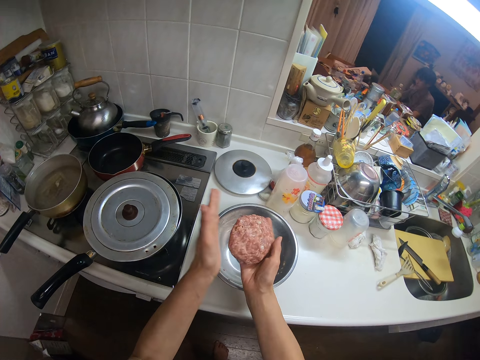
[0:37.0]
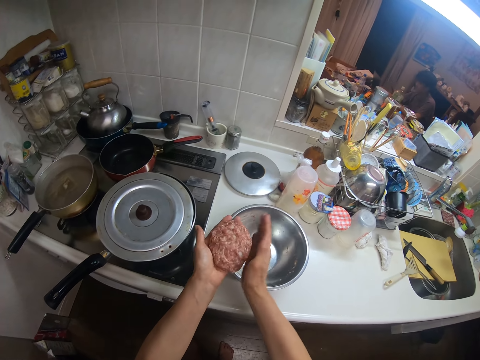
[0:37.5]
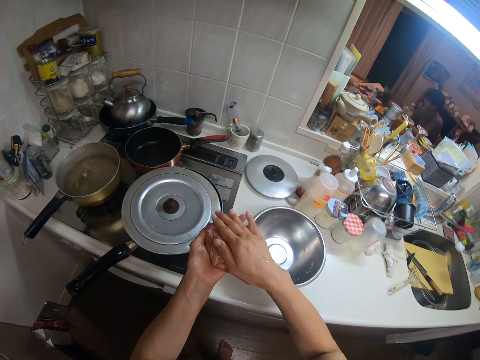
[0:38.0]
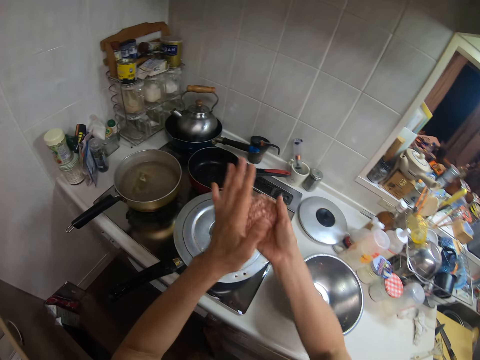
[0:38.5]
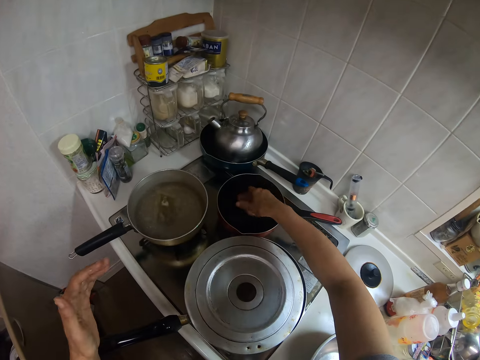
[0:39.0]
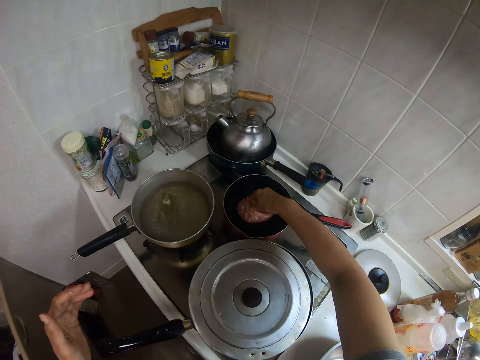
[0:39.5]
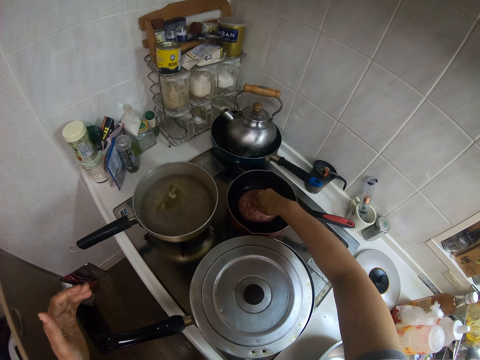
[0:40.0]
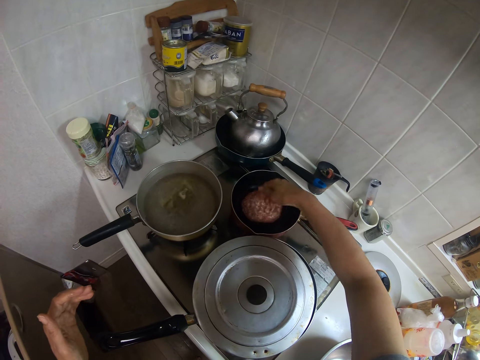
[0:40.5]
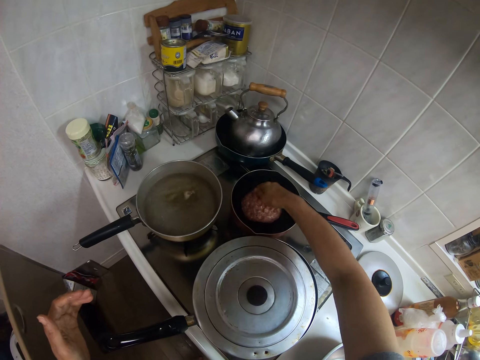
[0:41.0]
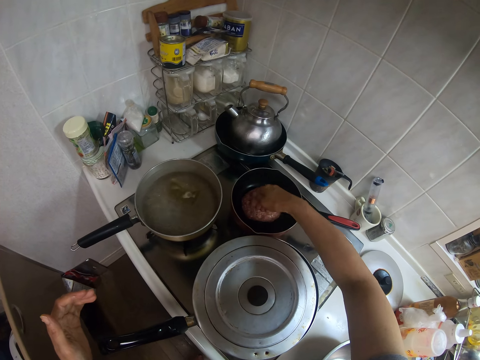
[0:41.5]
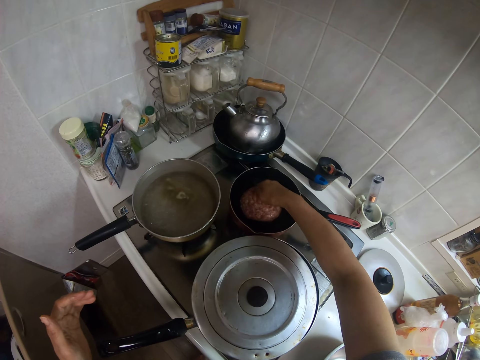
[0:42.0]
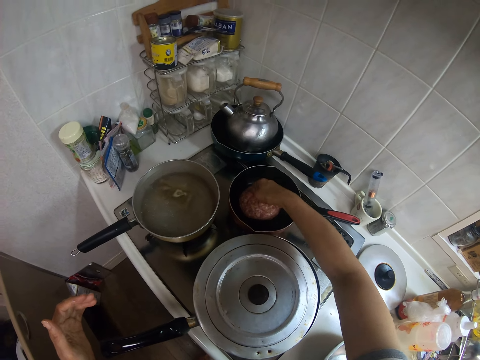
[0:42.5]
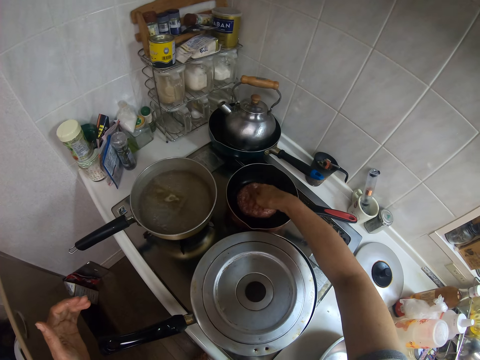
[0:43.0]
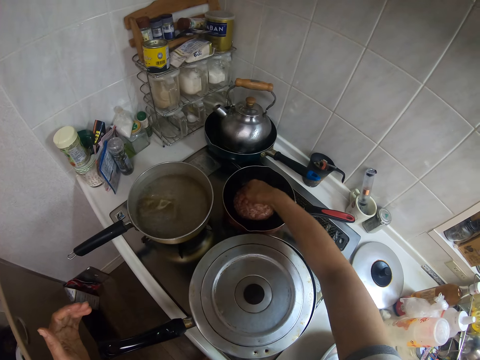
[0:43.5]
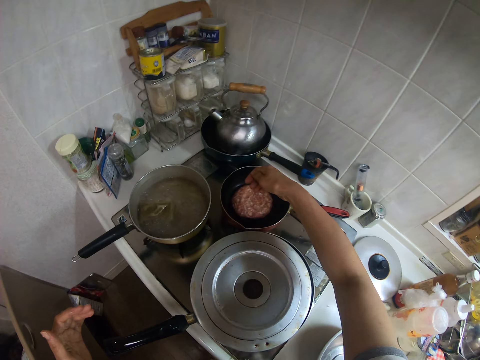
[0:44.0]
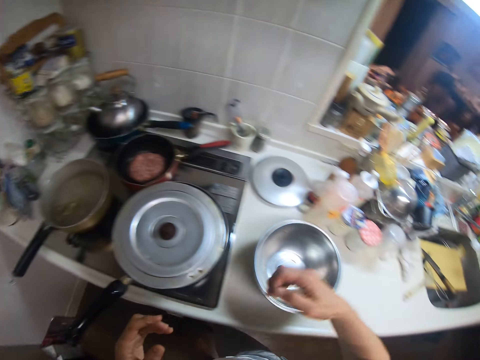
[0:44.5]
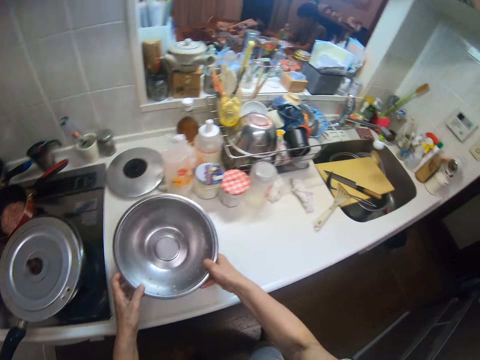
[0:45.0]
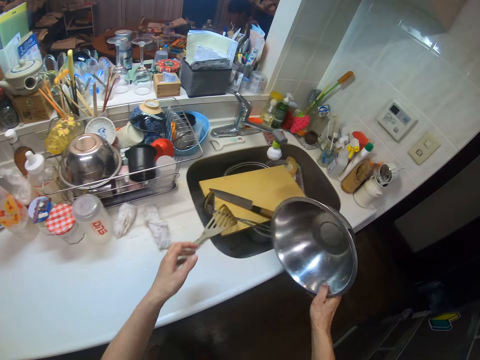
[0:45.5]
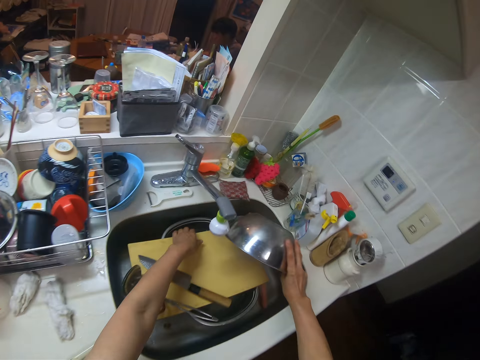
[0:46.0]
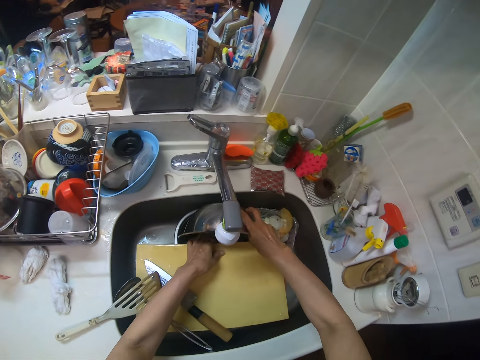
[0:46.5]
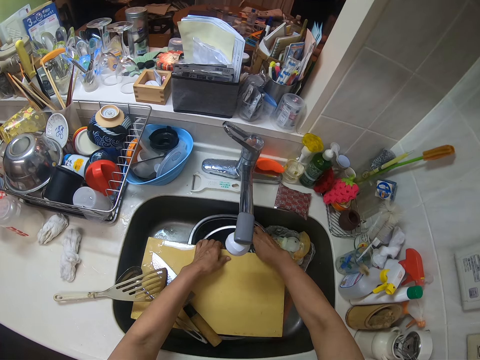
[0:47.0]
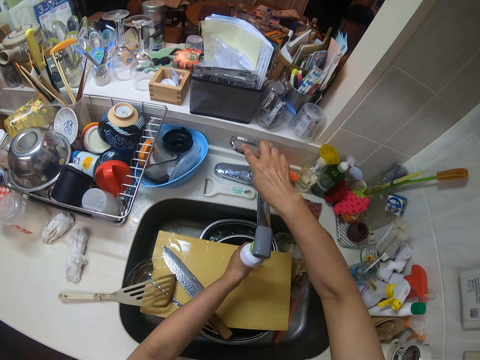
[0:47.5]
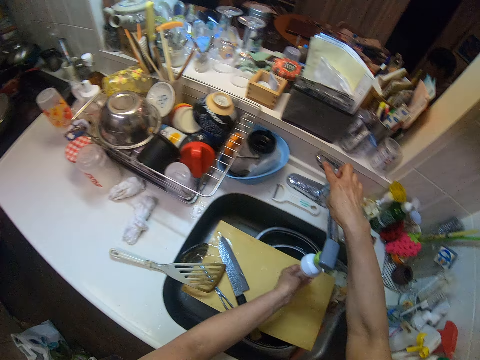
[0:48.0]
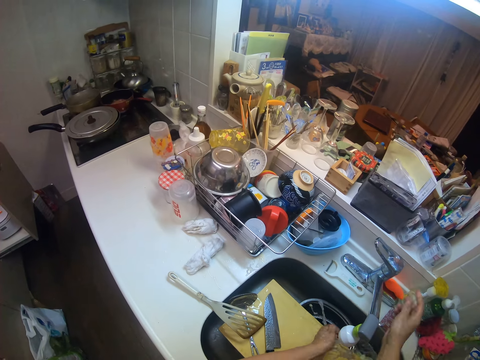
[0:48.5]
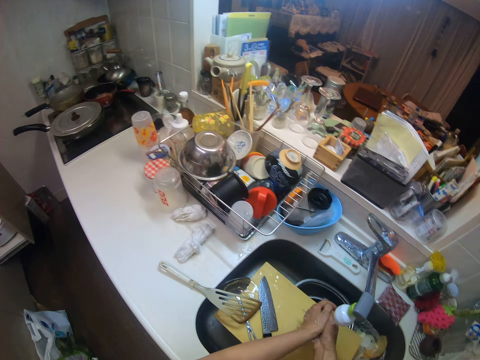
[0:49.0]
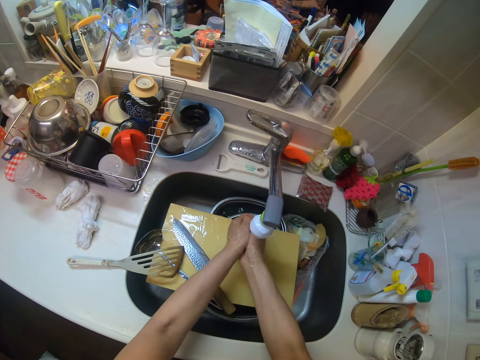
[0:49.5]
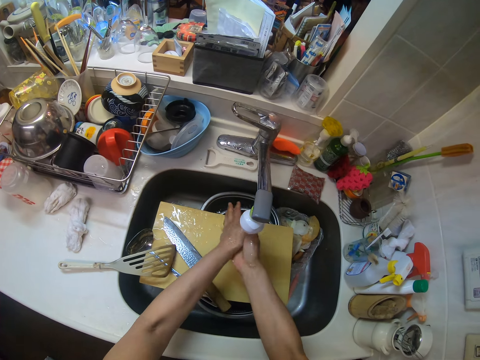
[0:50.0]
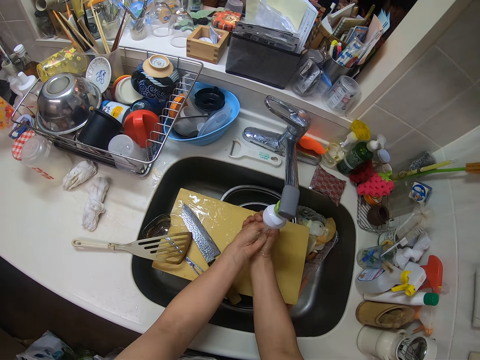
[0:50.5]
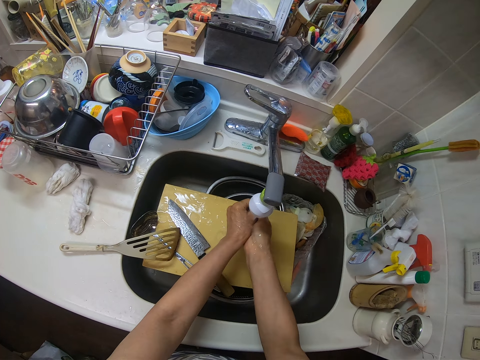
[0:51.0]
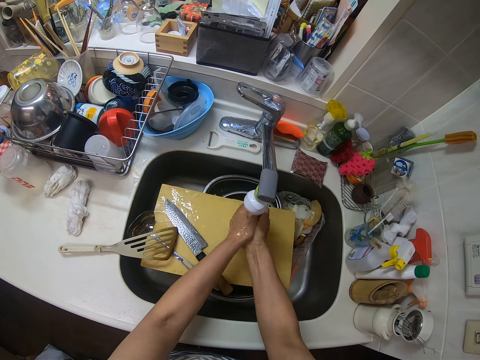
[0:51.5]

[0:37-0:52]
The camera wearer puts the meatloaf or meat ball in the frying pan. She shapes the meat ball. She hits the meatloaf with her hand. She picks up the bowl from the kitchen worktop. She drops the bowl in the sink. She turns on a tap. She rinses her hands with water.

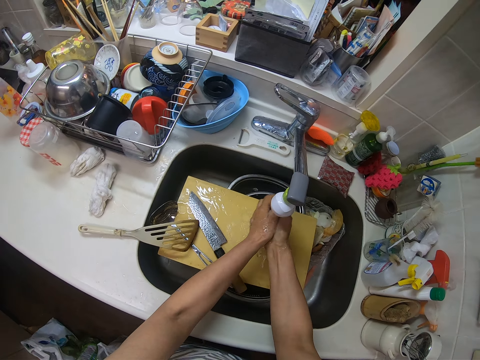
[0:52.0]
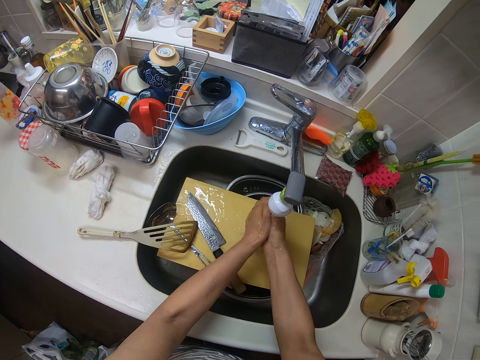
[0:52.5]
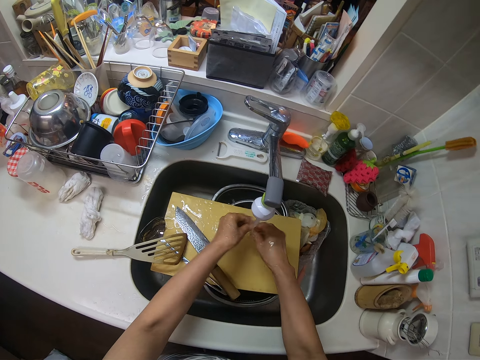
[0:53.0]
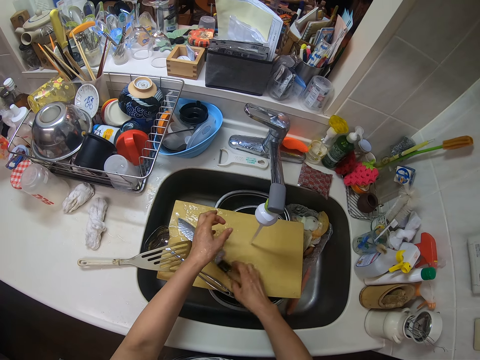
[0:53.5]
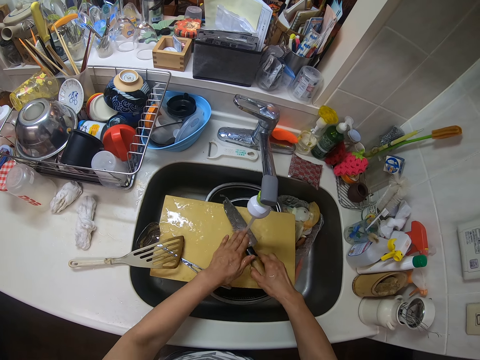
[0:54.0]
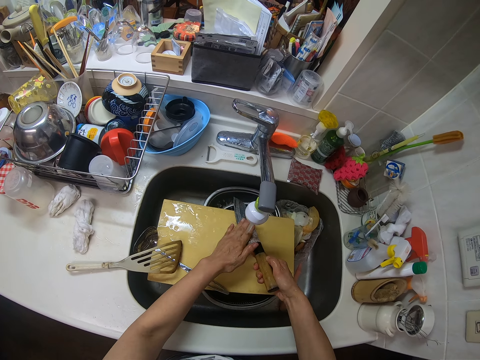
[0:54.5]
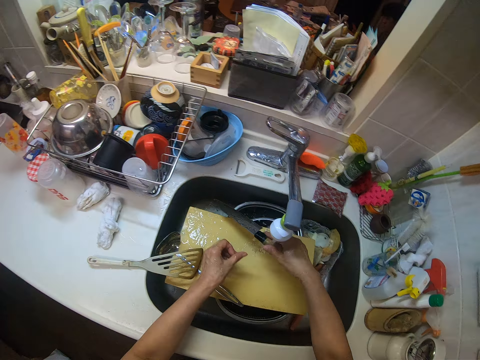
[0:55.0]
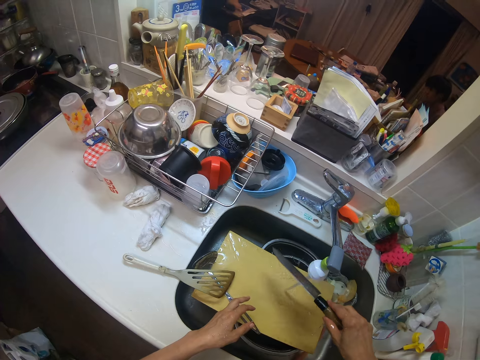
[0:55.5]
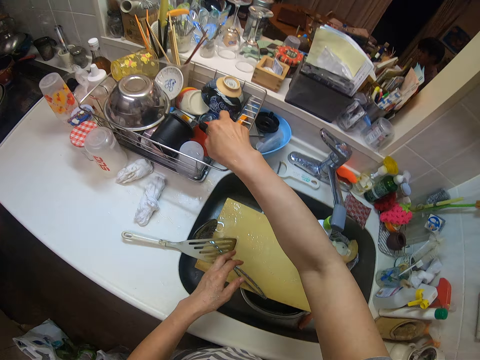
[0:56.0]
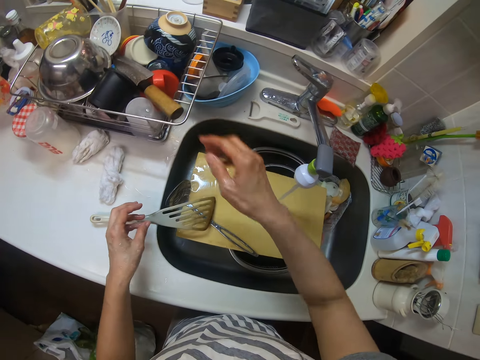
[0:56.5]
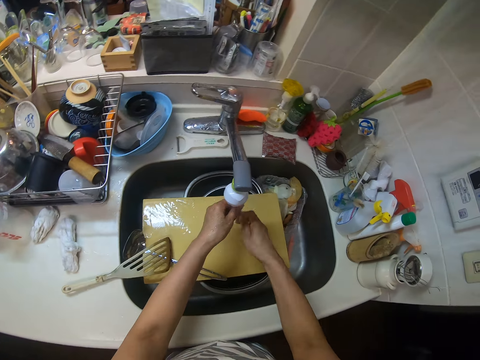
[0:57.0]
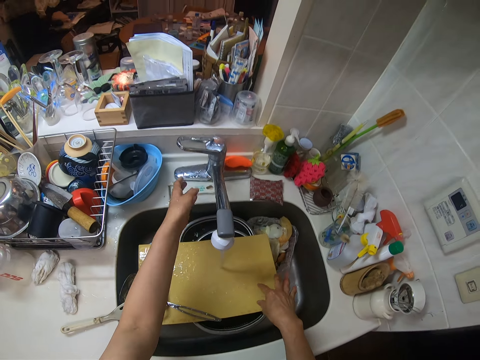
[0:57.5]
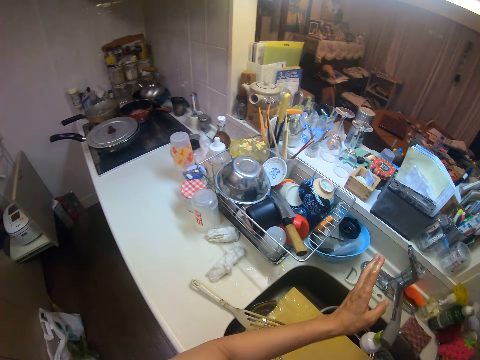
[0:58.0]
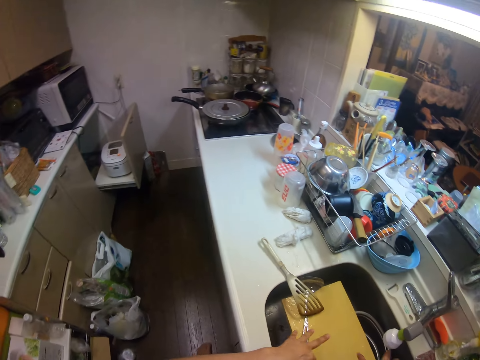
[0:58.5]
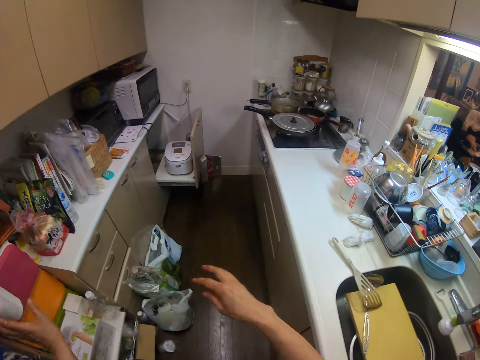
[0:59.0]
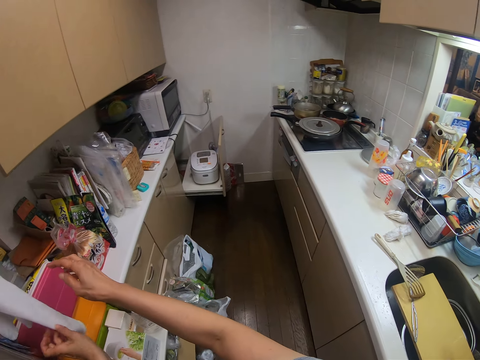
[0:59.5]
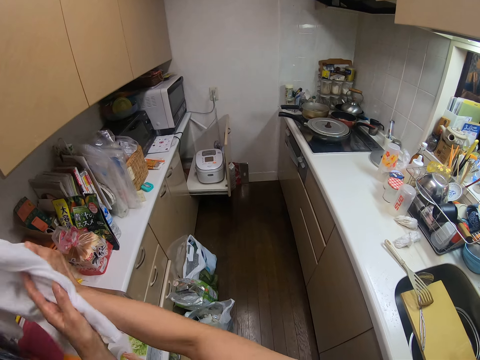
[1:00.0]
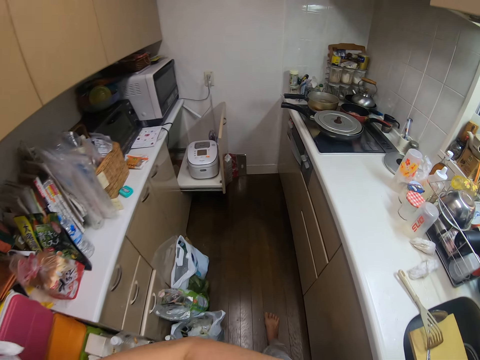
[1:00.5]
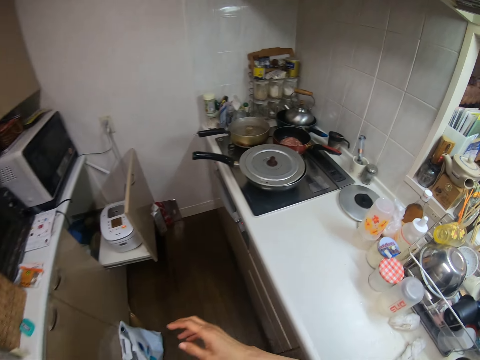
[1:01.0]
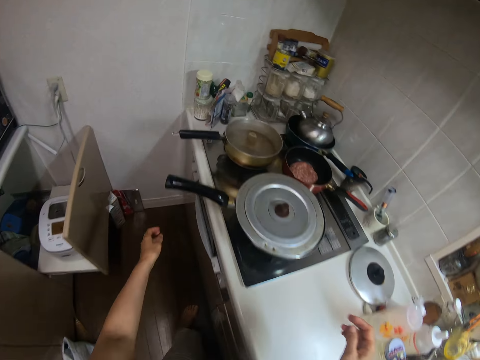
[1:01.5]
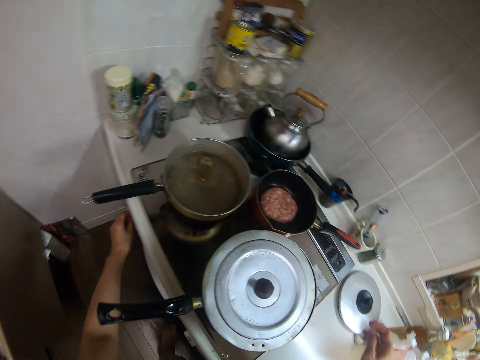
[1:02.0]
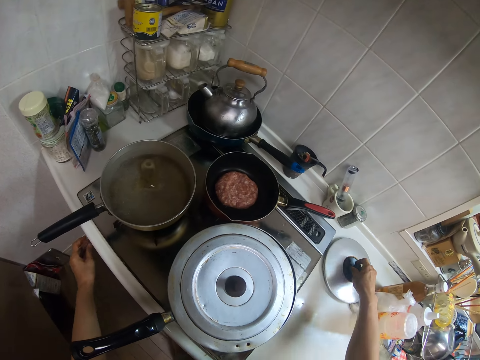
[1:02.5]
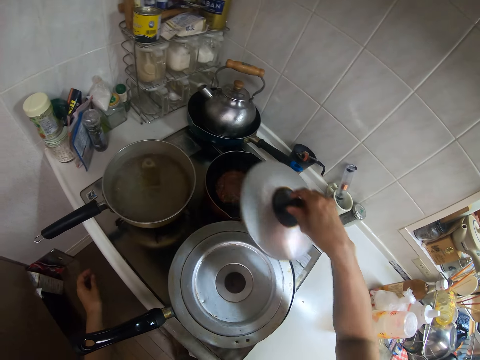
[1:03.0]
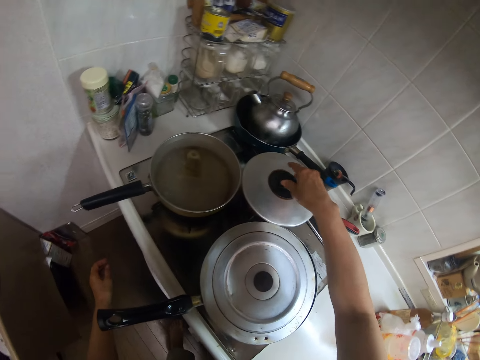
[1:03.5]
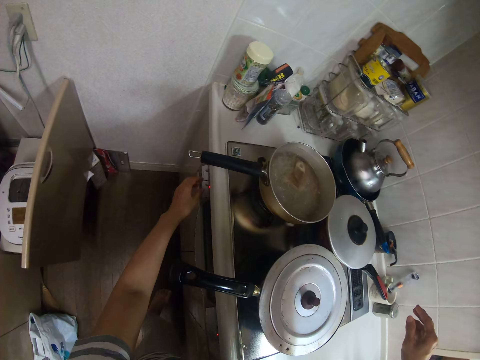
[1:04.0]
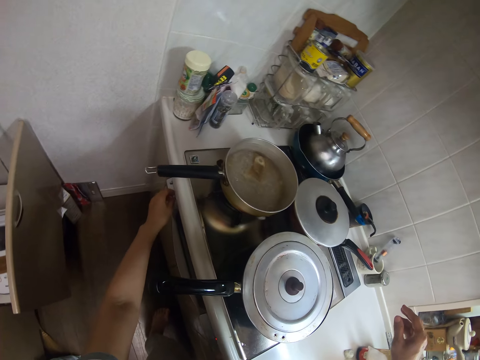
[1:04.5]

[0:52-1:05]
The camera wearer picks up a knife from a chopping board. She rinses the knife with water. She drops the knife in a rack. She rinses her hands with water. She turns off the tap. She turns. She cleans her hands with a kitchen towel. She moves in the kitchen. She touches the oven with her left hand. She picks up a cover from the kitchen worktop. She covers the frying pan with the cover. She operates the cooking gas.
